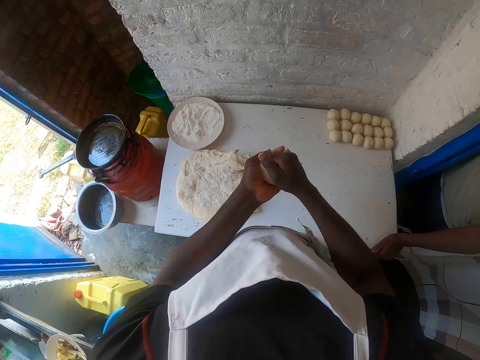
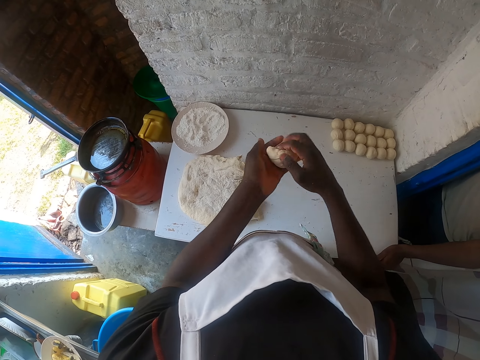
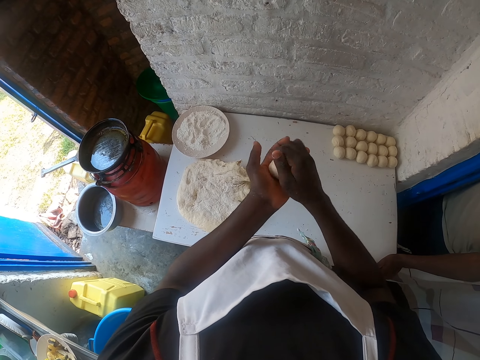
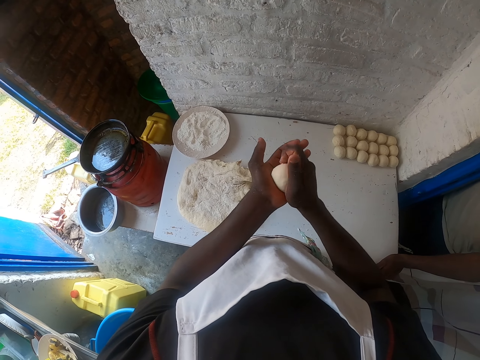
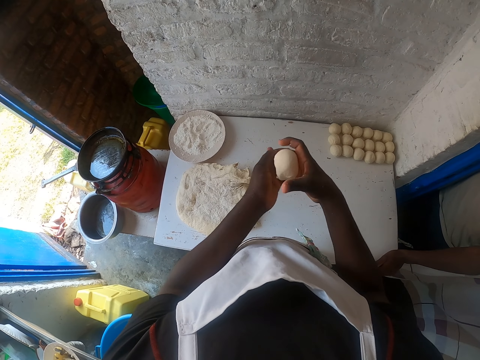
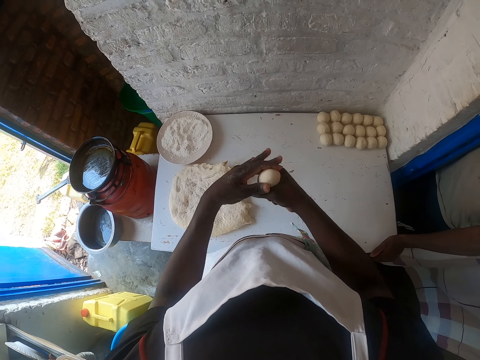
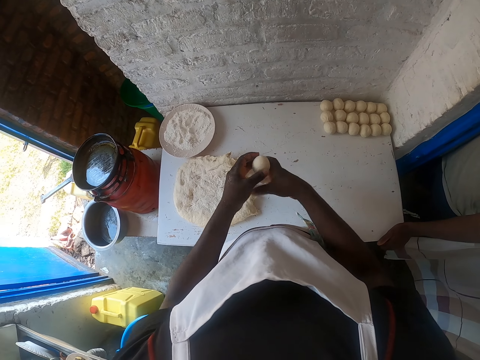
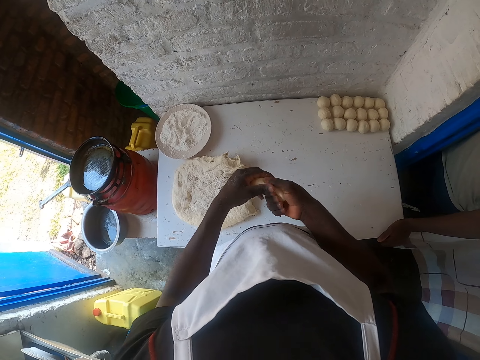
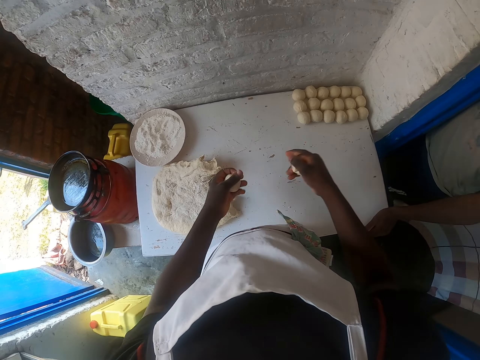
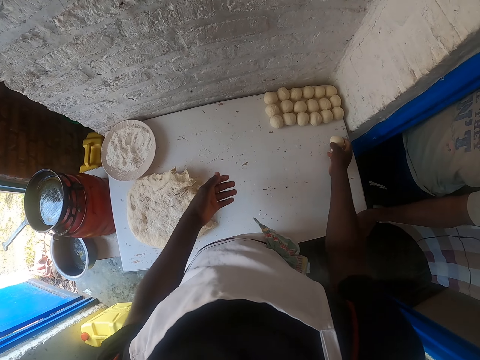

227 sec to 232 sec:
The camera wearer makes a dough ball and cuts dough from the hand.

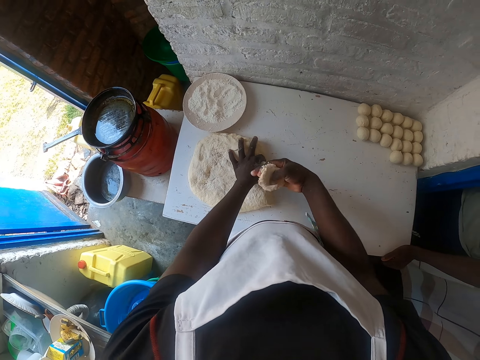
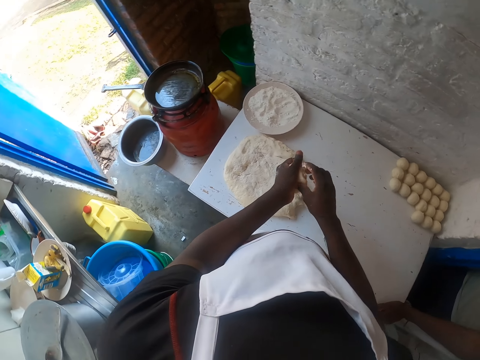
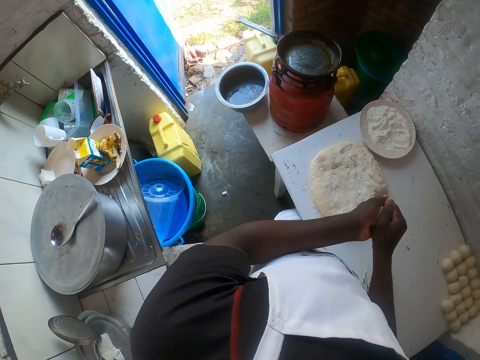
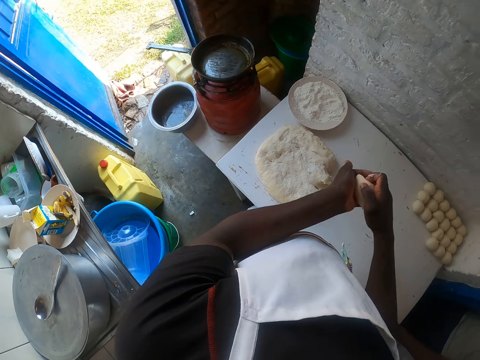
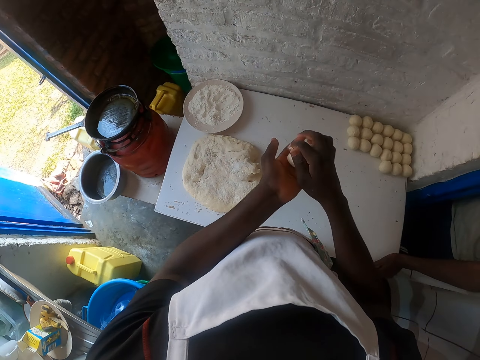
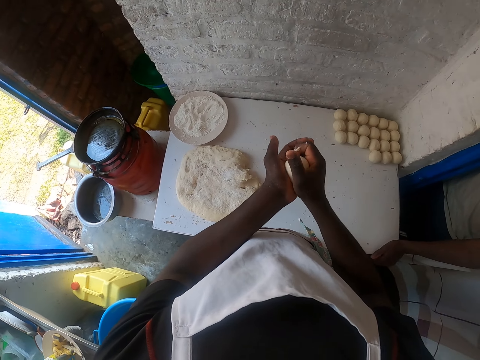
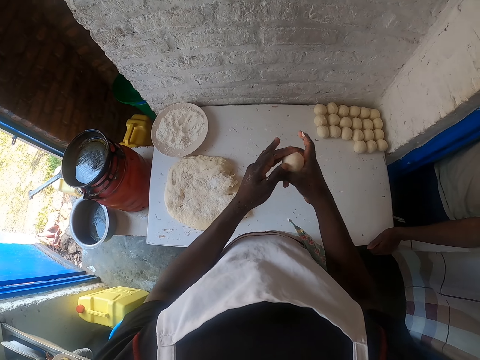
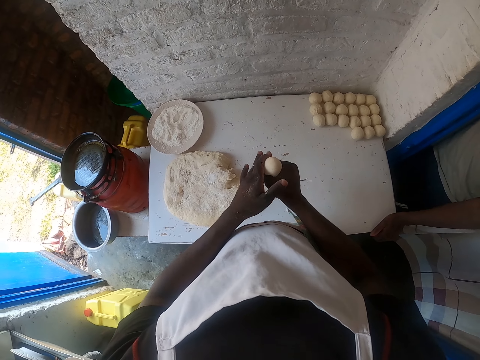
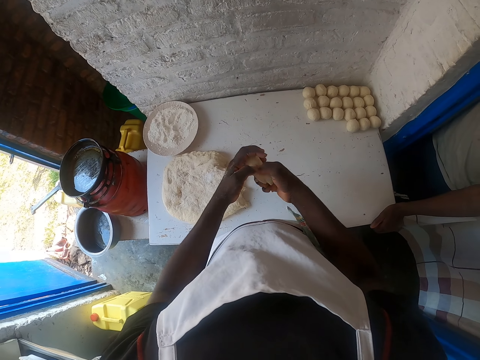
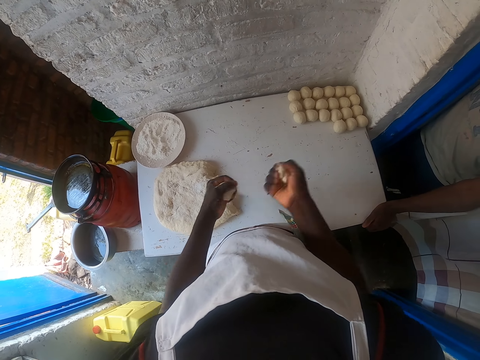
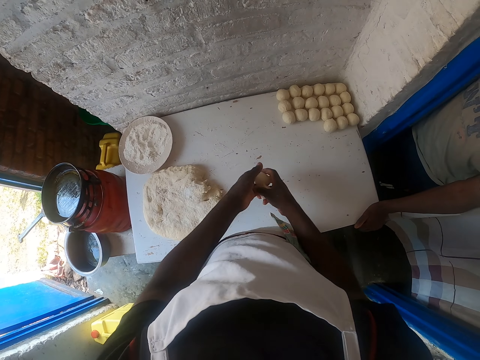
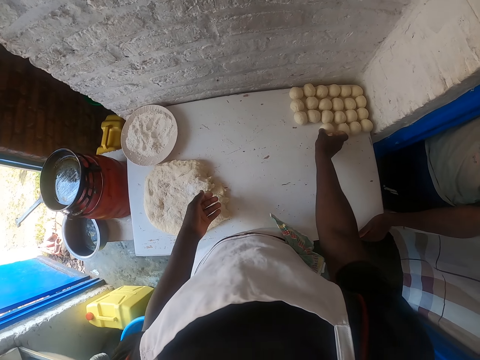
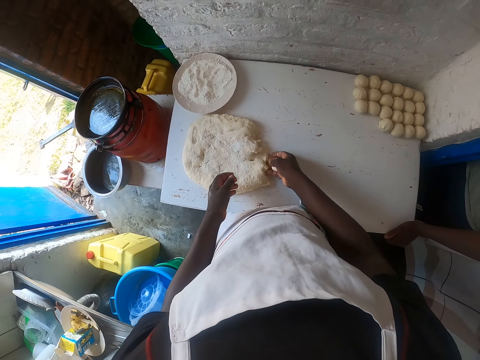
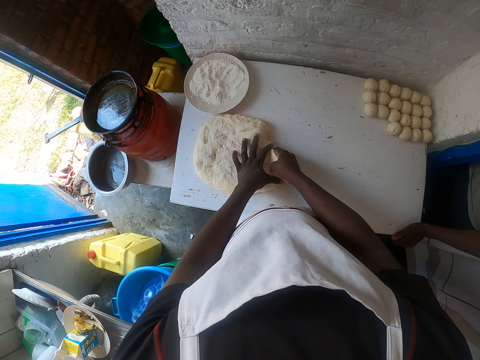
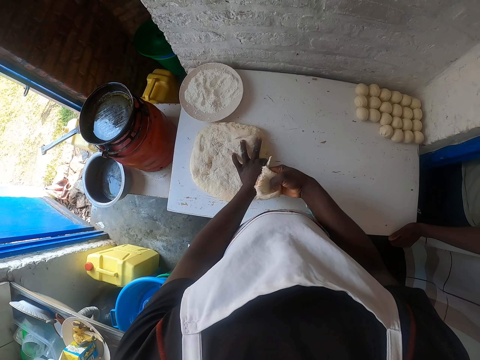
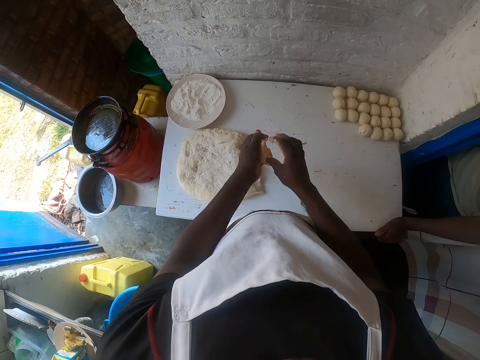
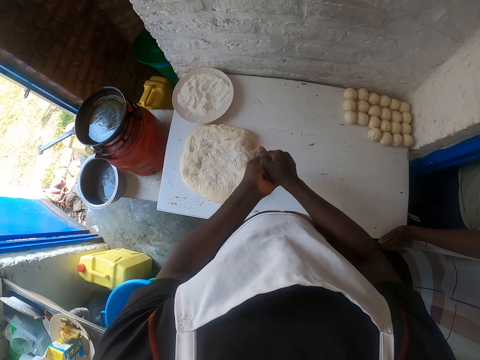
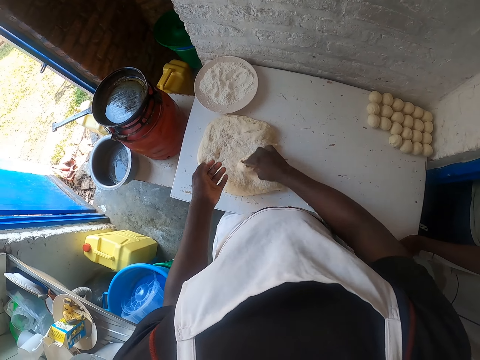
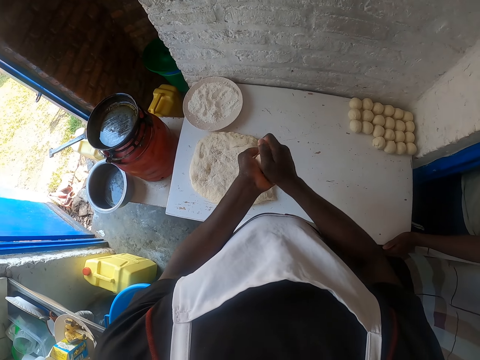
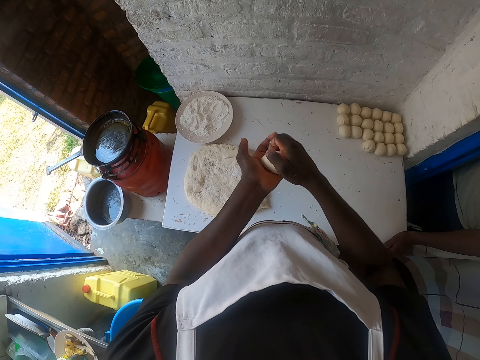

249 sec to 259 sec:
The camera wearer cuts the dough with both hands. He rolls the dough on his hands with both hands. He cuts the dough from the hand and makes a dough ball. He puts the dough ball on the table. He cuts the dough with both hands. He rolls the dough with both hands.

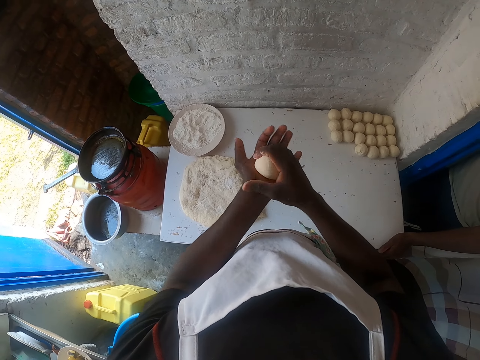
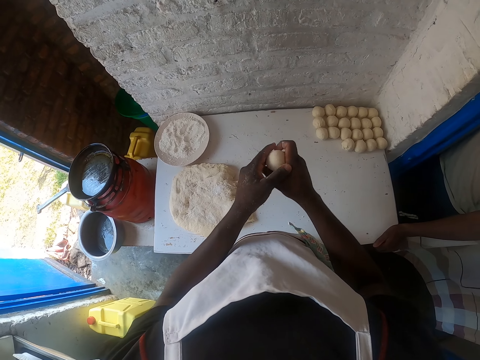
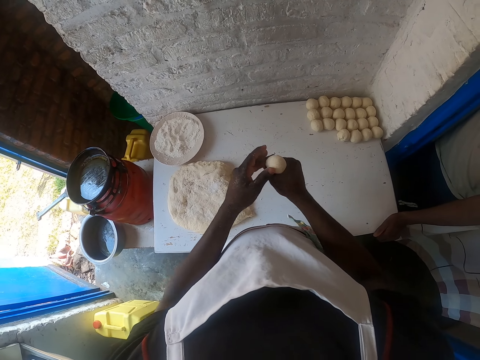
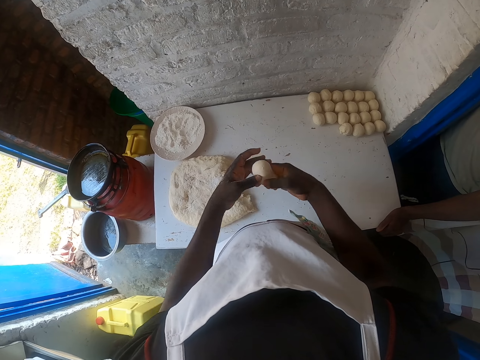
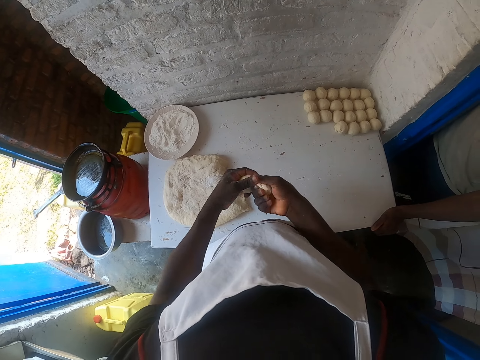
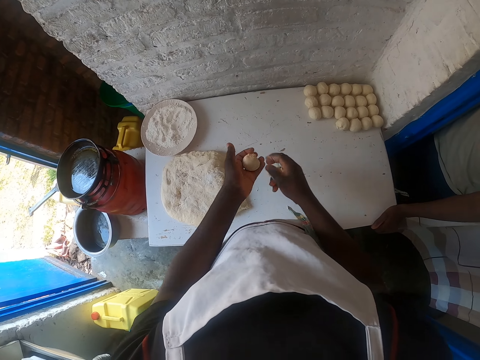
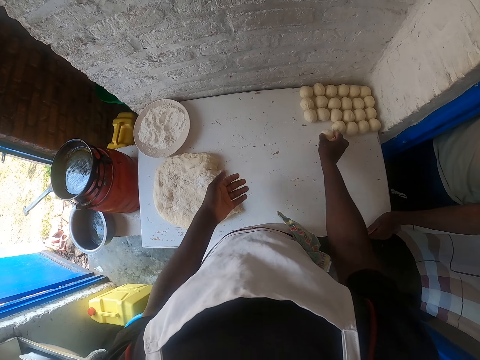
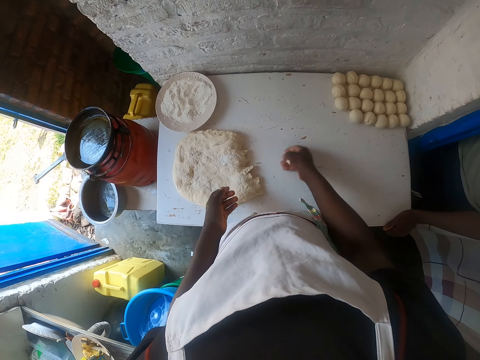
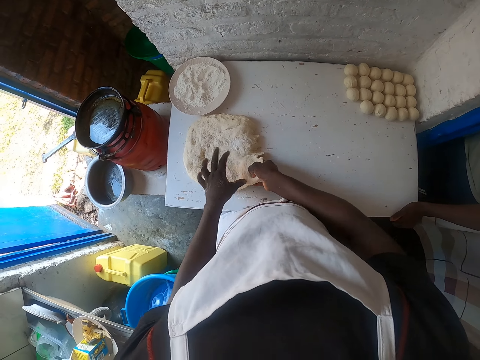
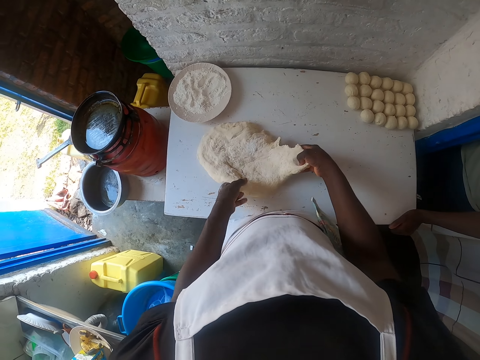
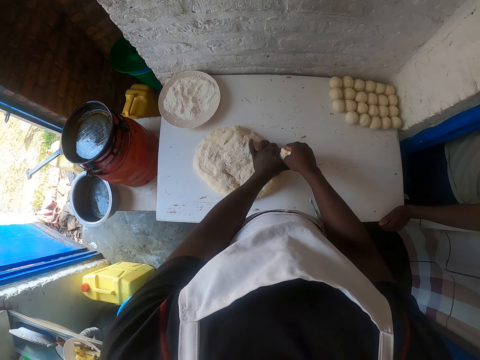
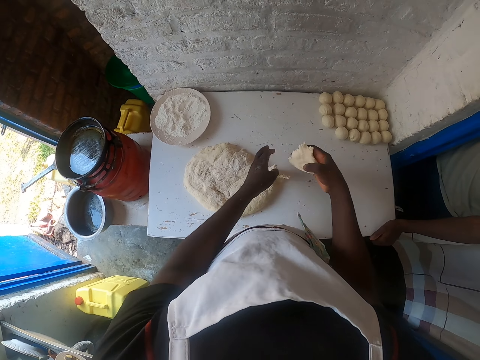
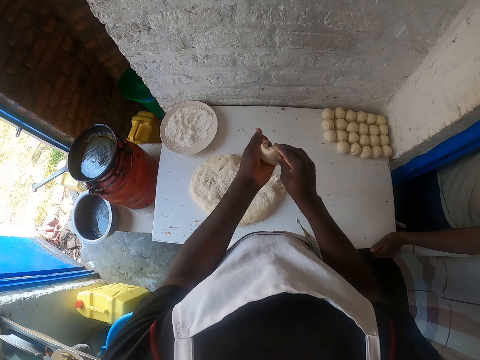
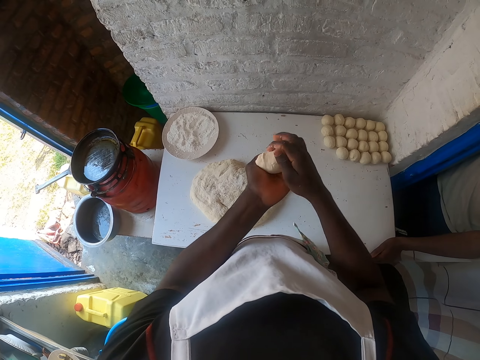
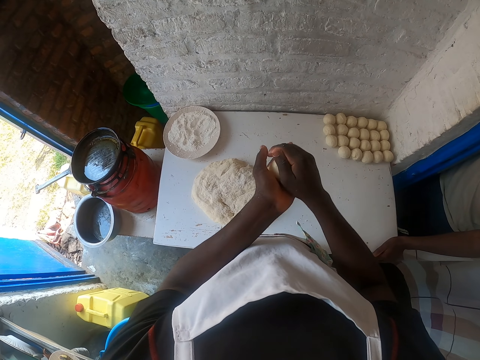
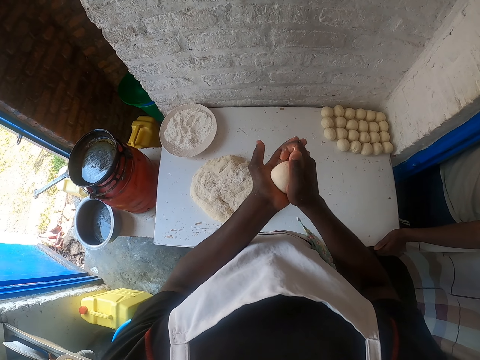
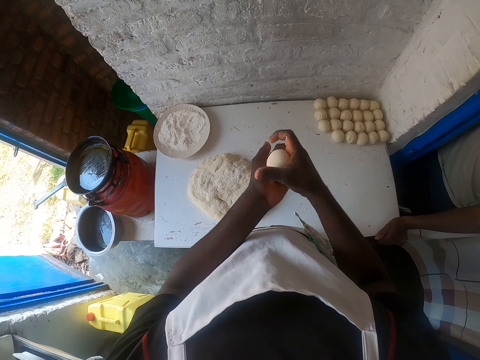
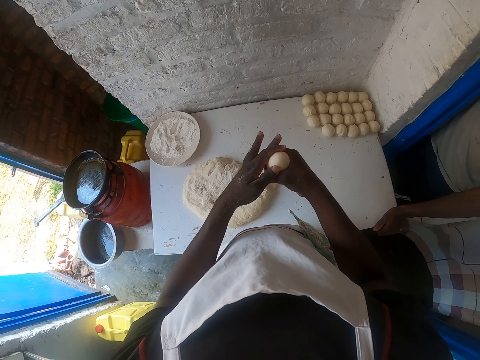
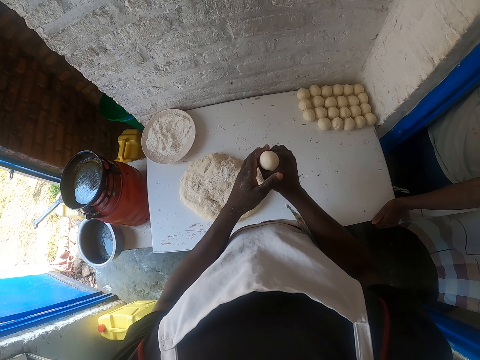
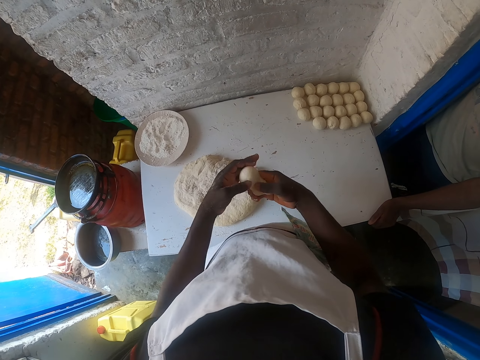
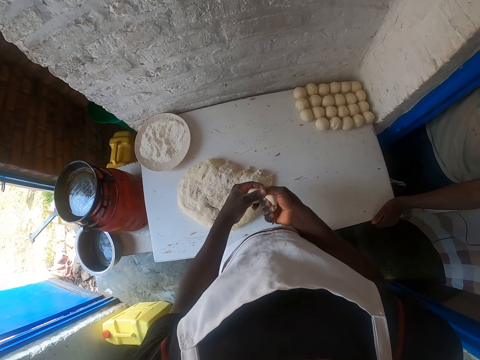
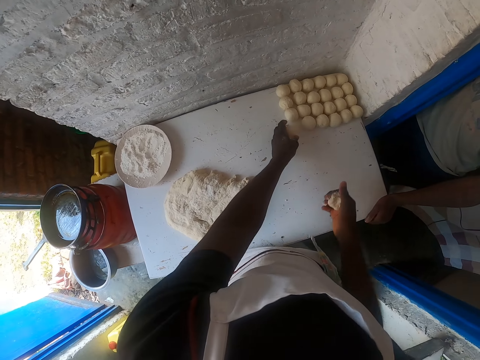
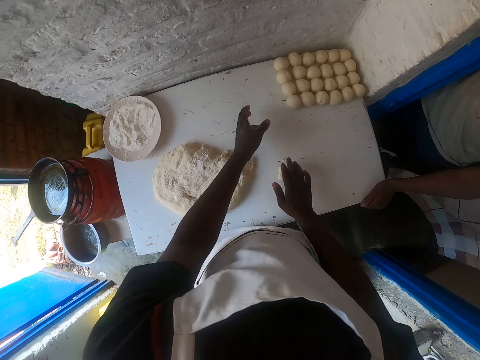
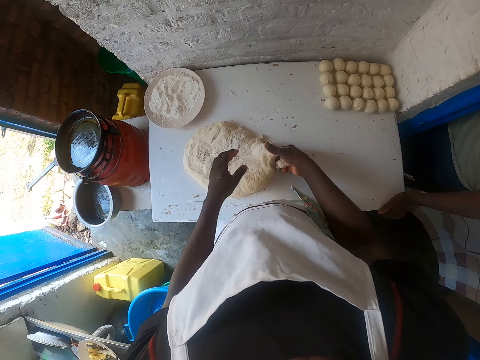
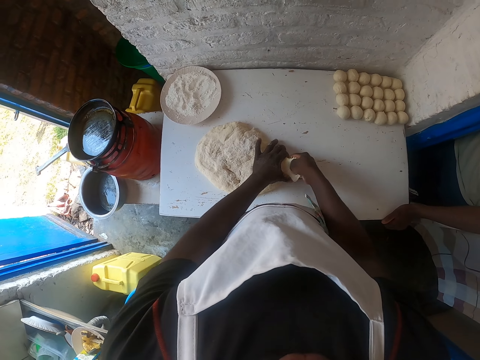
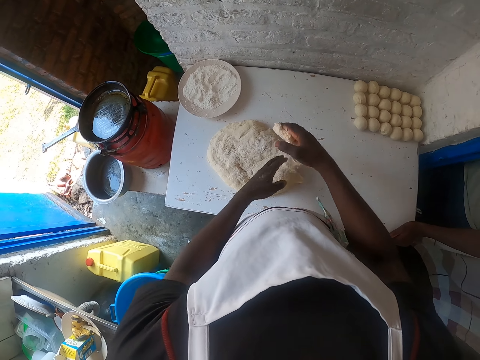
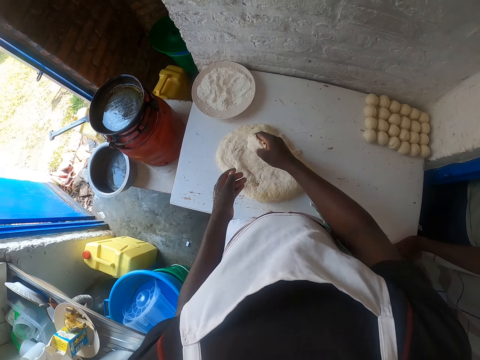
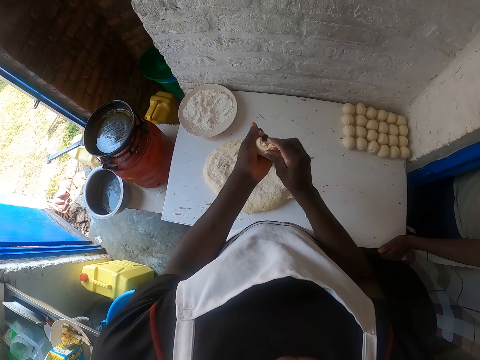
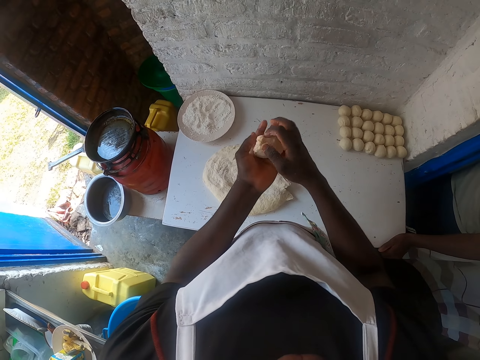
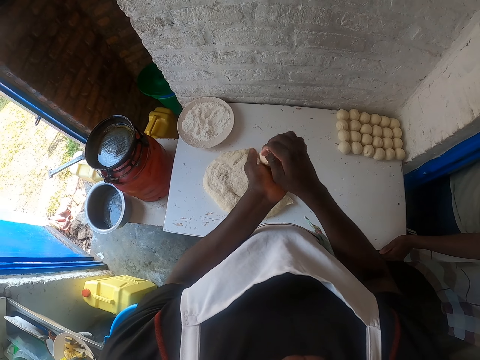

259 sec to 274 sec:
The camera wearer cuts dough from the hand, rolls the dough on his hands and makes a dough ball. He puts the dough ball on the table. He cuts the dough with both hands. He rolls the dough on his hands with both hands. He cuts the dough from the hand and makes a dough ball. He puts the dough ball on the table. He cuts the dough with both hands. He rolls the dough on his hands with both hands.
